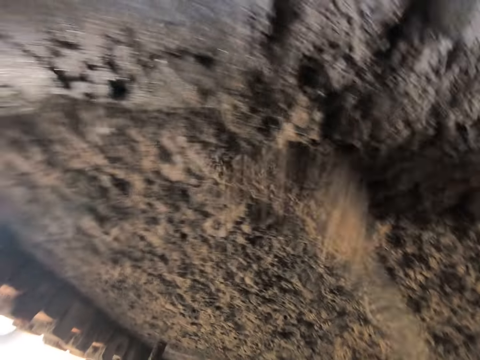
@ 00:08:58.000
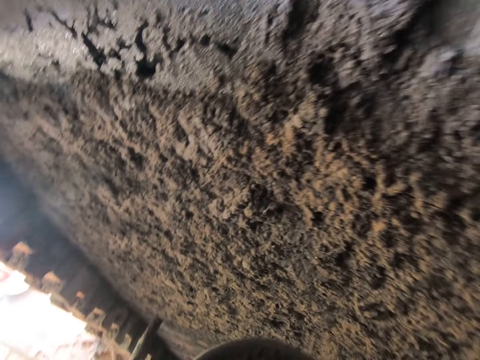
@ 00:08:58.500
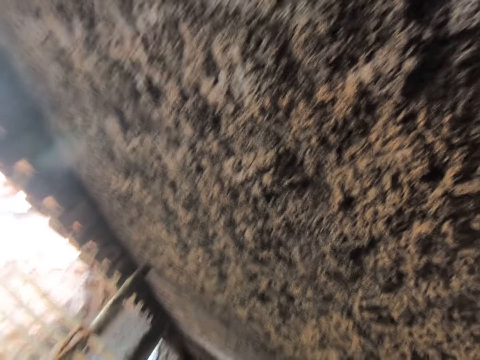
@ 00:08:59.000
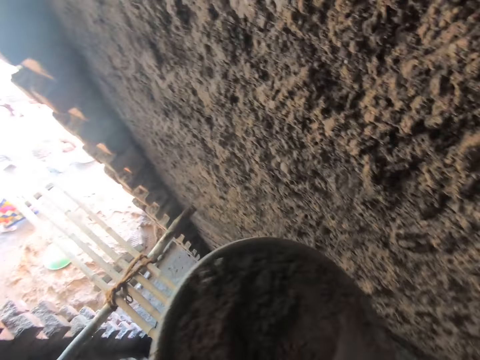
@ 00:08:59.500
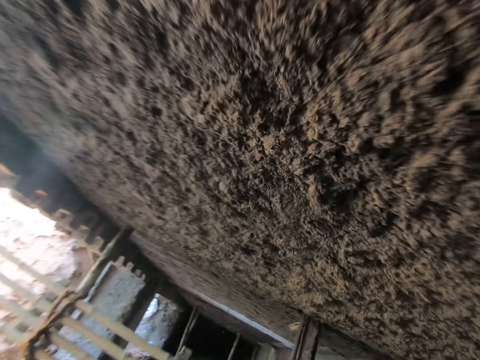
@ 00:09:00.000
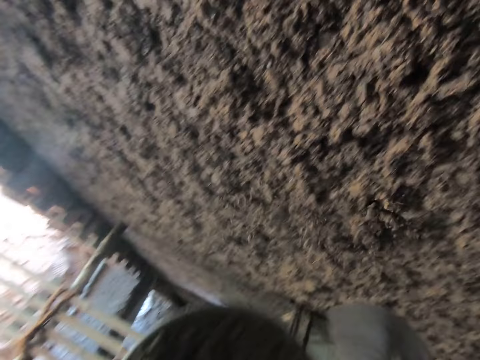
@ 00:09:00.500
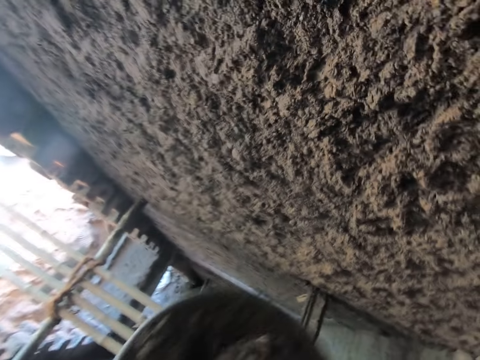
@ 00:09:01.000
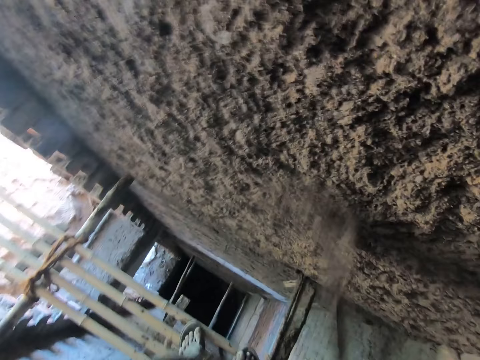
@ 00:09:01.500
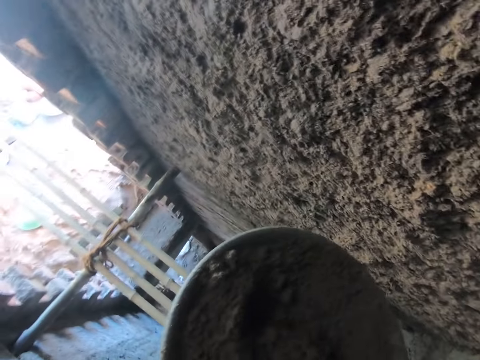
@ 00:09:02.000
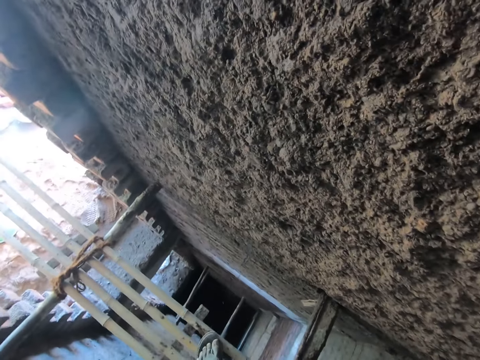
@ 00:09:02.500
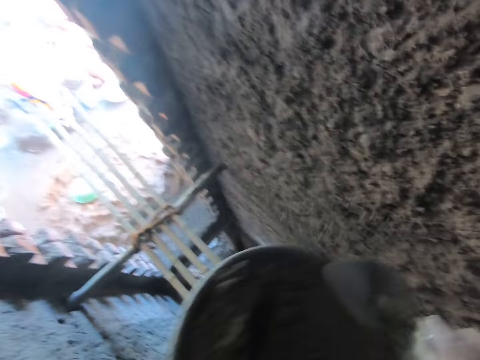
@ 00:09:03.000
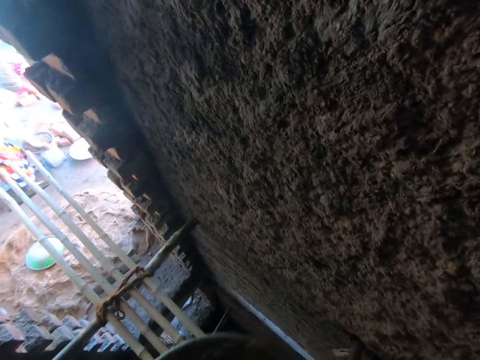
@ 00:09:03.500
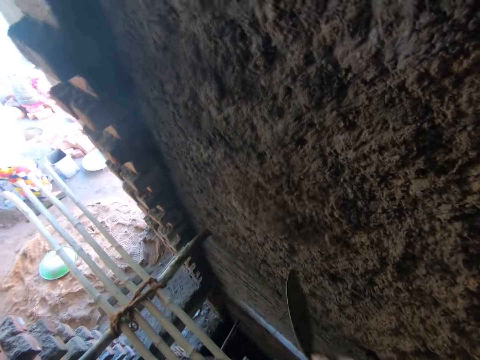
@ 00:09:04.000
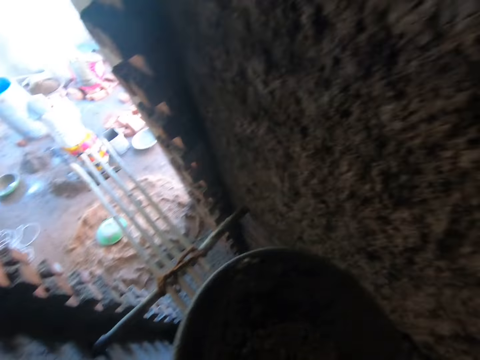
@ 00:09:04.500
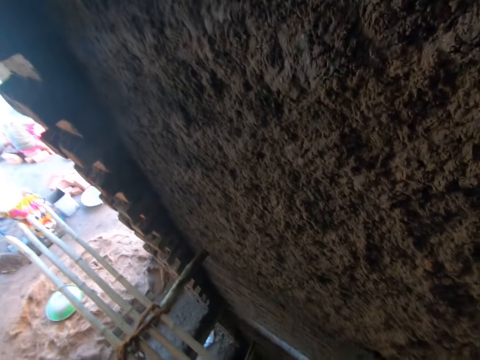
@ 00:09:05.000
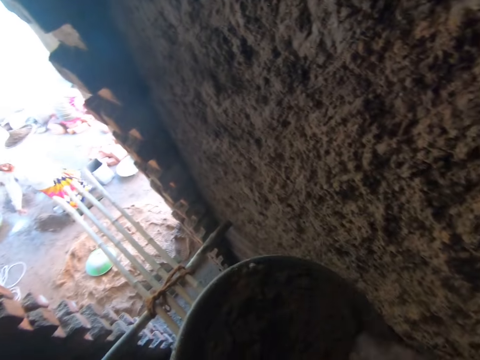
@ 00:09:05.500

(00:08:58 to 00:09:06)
The camera wearer plasters the wall. They stare at the wall. They plaster the wall. They scoop plaster from the tray. They plaster the wall. They scoop plaster from the tray. They plaster the wall. They scoop plaster from the tray. They plaster the wall. They scoop plaster from the tray. A woman carries the head pan with mortar from the floor with her hands. The camera wearer plasters the wall. They scoop plaster from the tray. They plaster the wall.

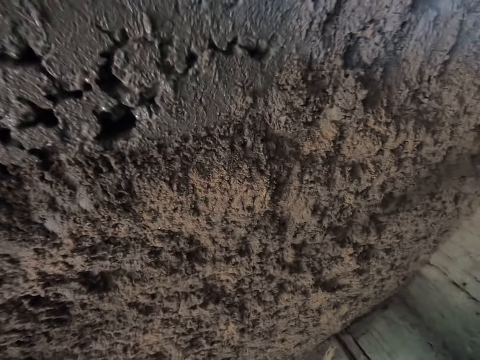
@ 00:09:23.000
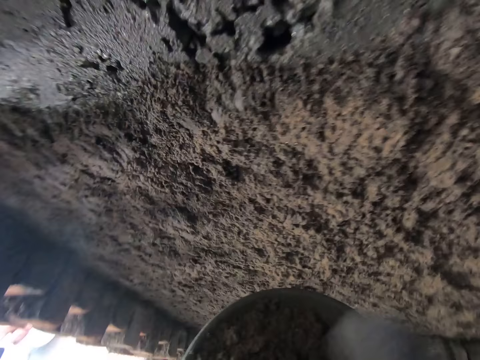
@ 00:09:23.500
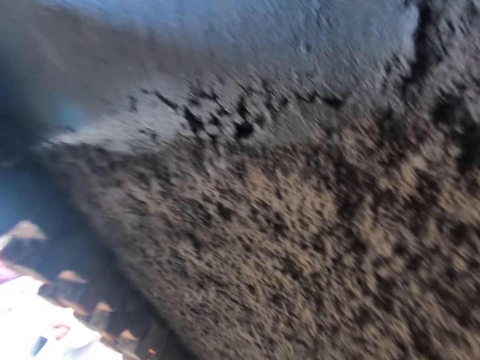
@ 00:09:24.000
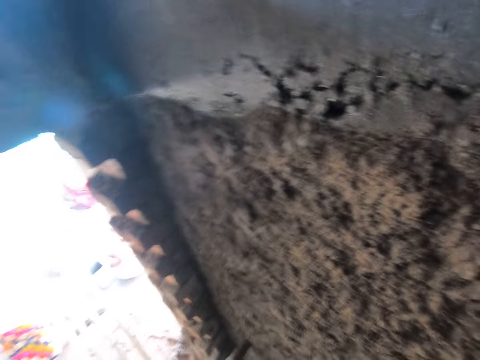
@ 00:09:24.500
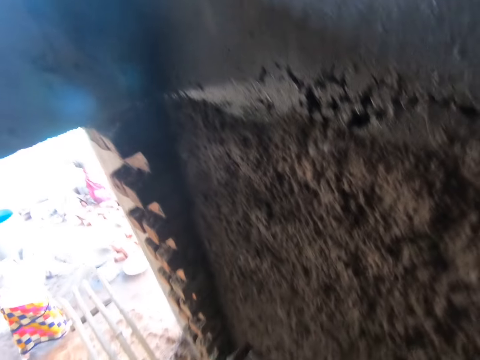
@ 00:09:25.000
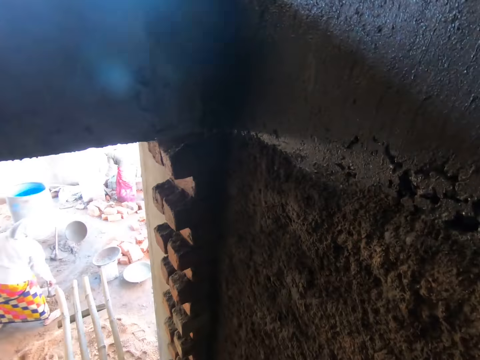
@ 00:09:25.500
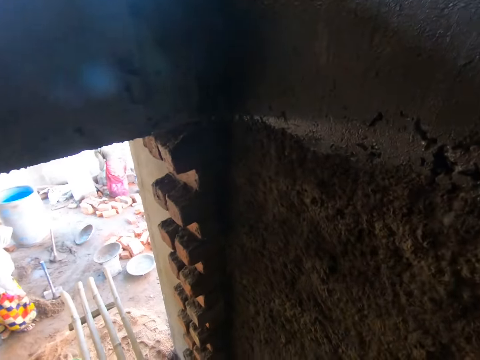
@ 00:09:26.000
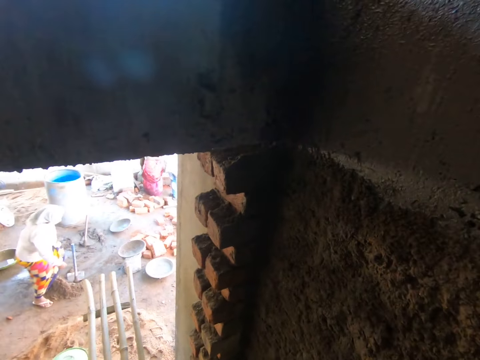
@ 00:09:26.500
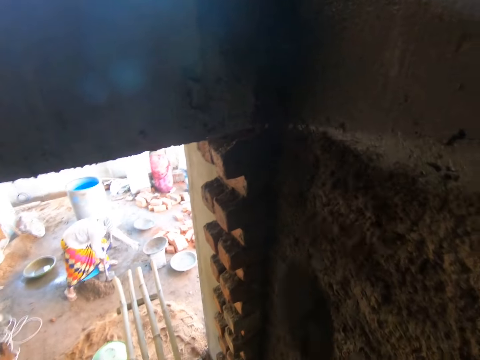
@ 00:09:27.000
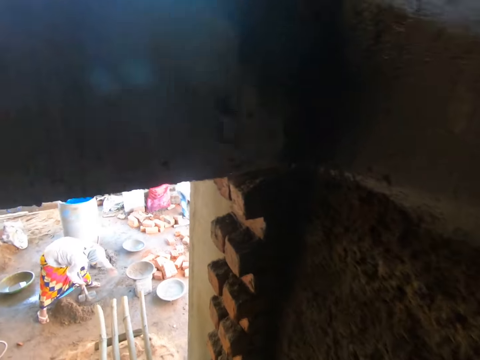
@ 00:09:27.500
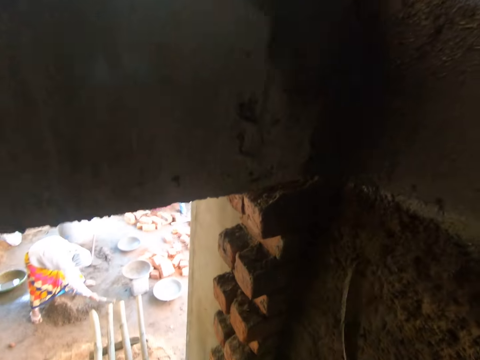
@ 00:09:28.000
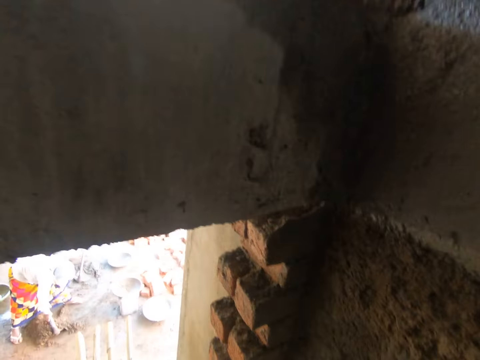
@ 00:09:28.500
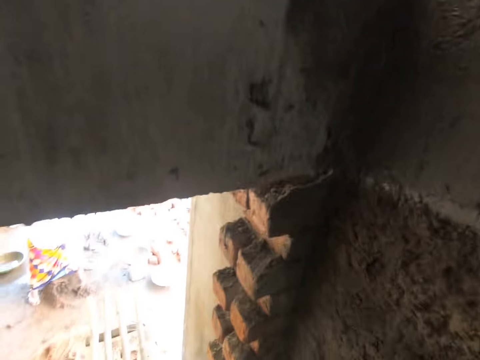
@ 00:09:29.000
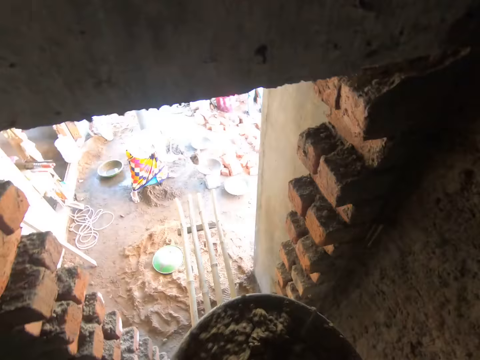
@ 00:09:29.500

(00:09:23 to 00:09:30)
The camera wearer scoops some wet sand from the bowl in his left hand with the trowel in his right hand. He throws the wet sand to the wall with the trowel in his right hand. He throws some wet sand to the wall with the trowel in his right hand. He throws some wet sand to the wall again. A woman picks a hoe from the ground with her right hand. The camera wearer throws some wet sand to the wall with the trowel in his right hand. The woman packs some wet sand from the ground with the hoe in her right hand. The camera wearer throws some wet sand to the wall with the trowel in his right hand. He scoops some wet sand from the bowl in his left hand with the trowel in his right hand. The woman pours the wet sand in the bowl on a bucket on the ground with the hoe in her right hand.

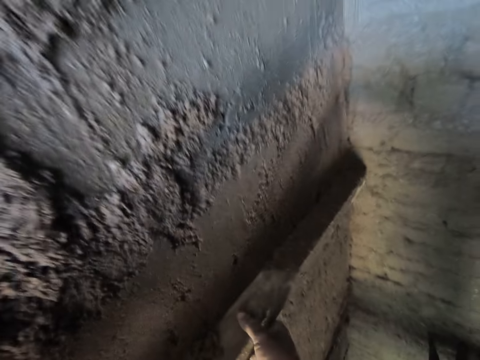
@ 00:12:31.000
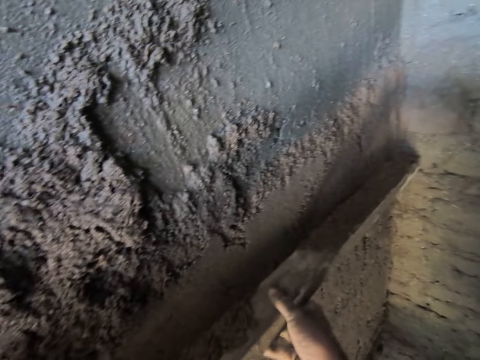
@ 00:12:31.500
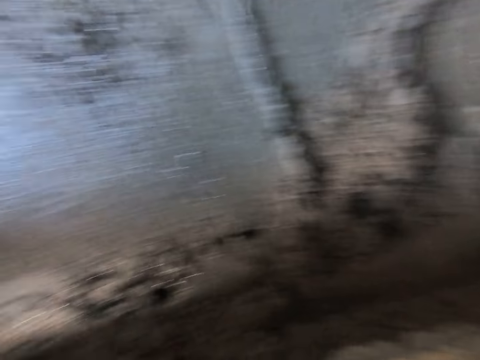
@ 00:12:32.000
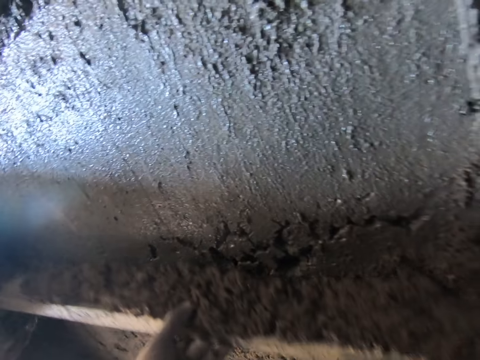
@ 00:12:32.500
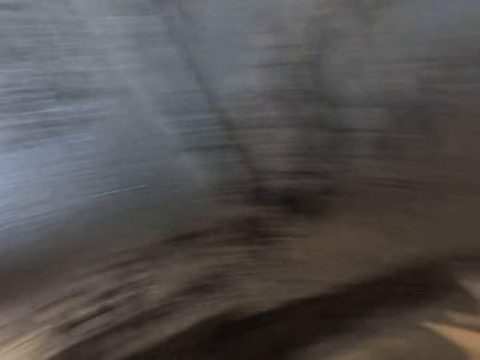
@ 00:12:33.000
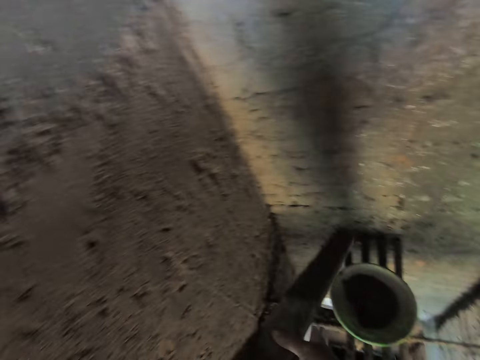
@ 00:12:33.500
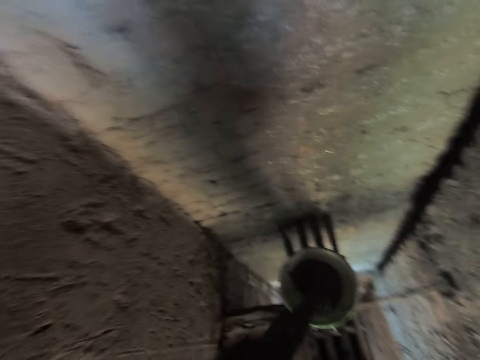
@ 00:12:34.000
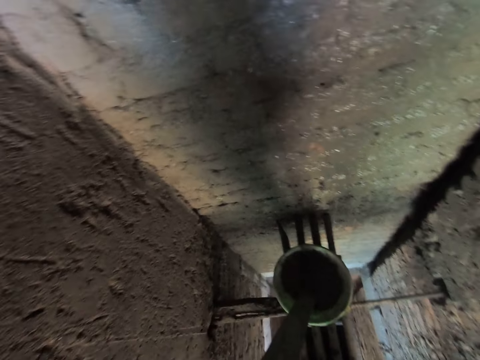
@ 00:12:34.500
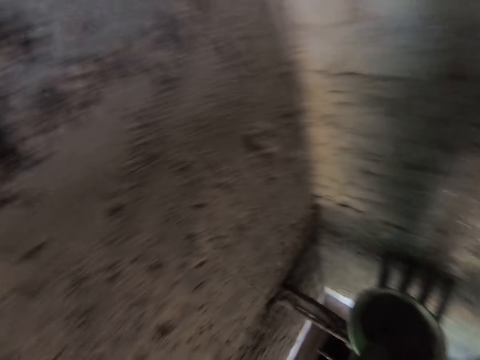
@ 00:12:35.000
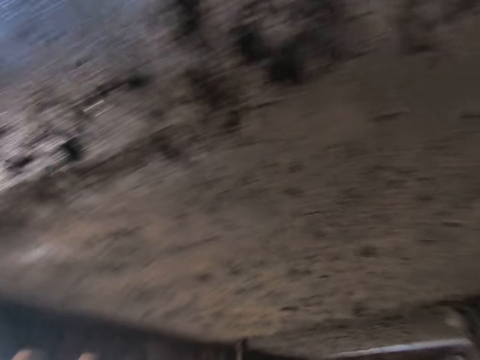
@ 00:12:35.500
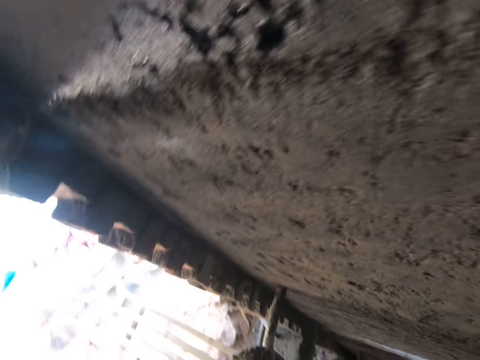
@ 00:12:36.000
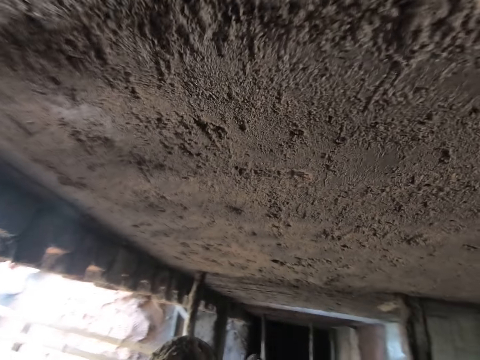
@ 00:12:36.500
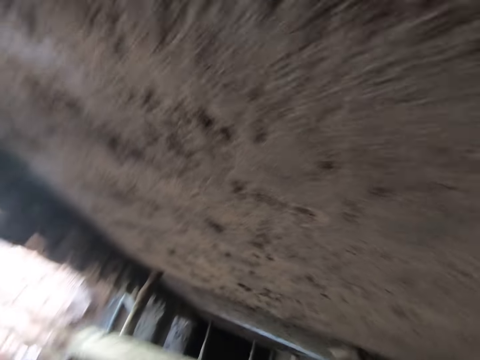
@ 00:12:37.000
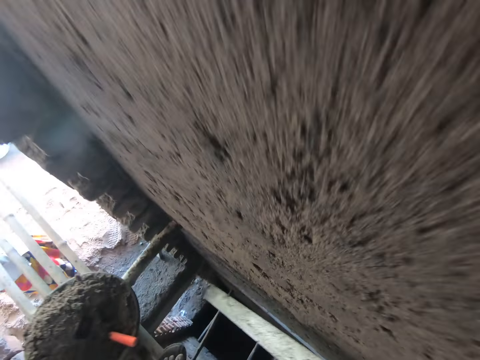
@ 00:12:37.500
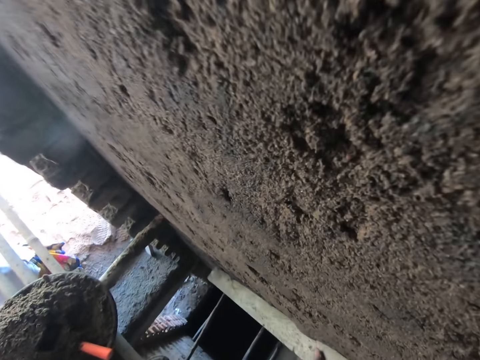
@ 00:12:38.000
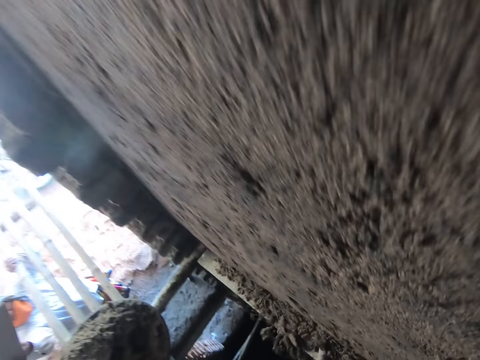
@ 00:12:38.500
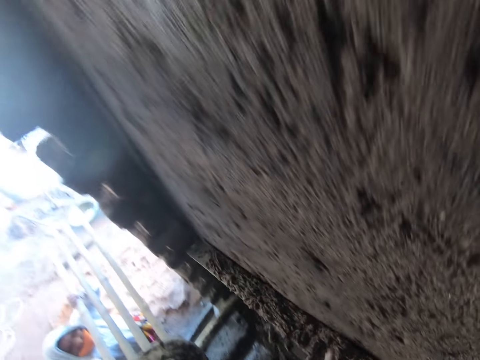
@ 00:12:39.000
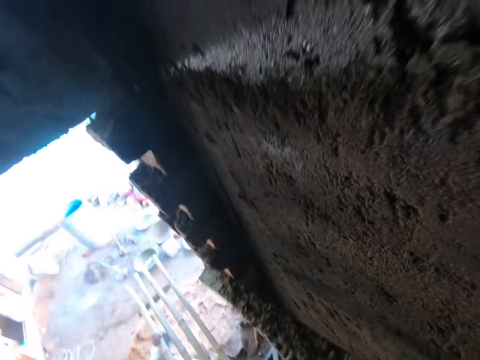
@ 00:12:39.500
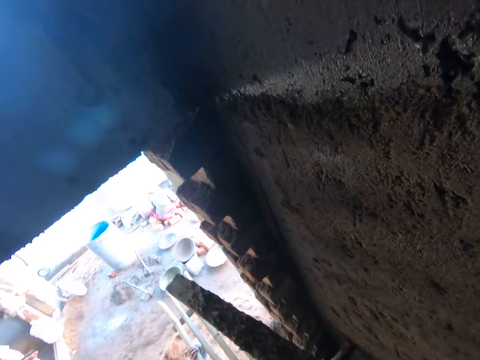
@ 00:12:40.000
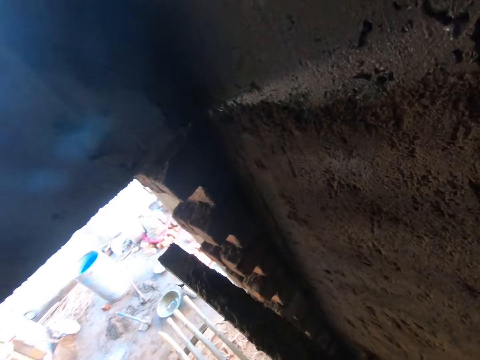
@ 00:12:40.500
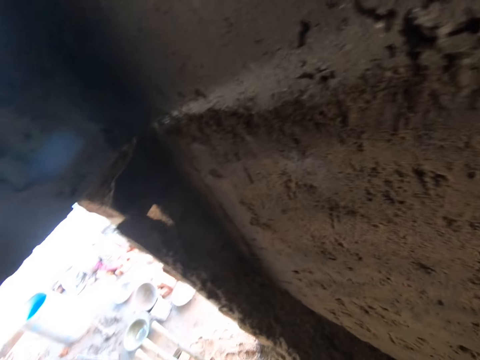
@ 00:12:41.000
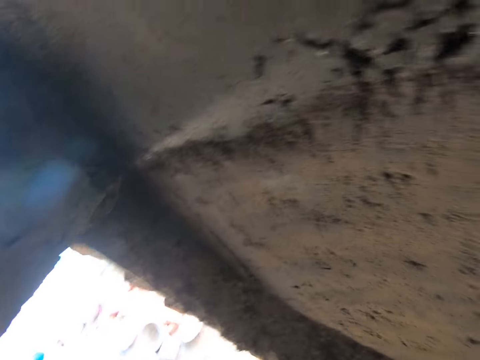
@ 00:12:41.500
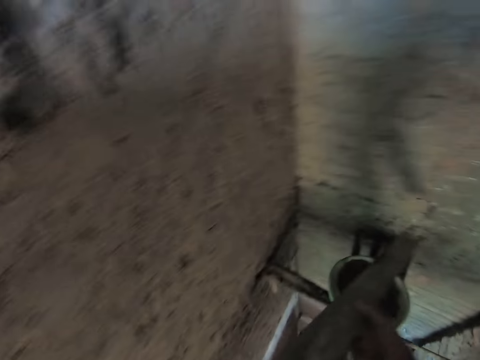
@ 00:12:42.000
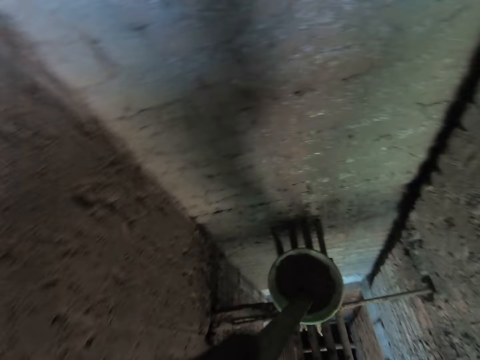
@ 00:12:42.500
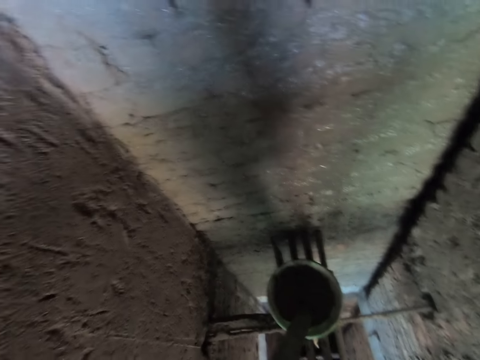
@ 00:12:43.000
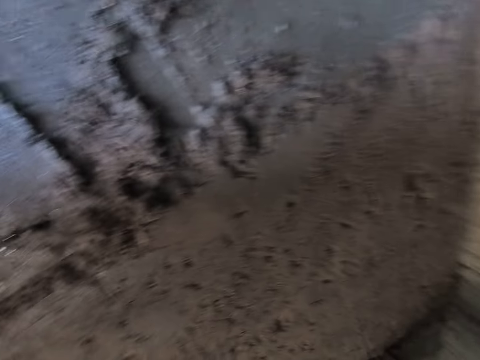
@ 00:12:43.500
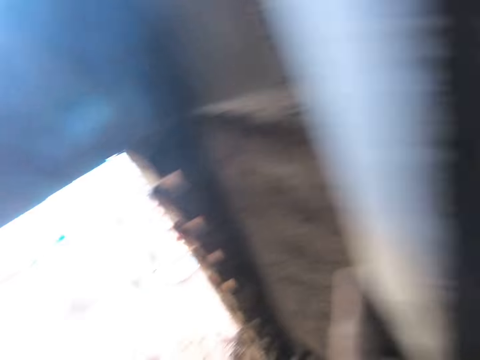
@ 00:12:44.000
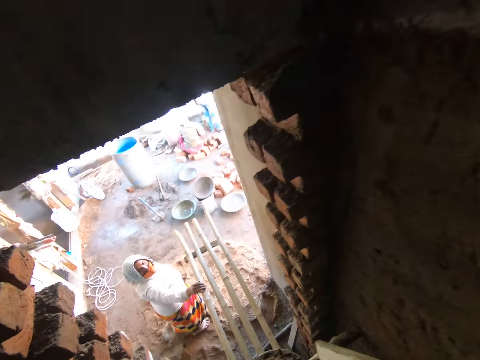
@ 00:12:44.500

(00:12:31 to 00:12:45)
The camera wearer removes the piece of wood from the wall with both hands. They pour the wet sand into the bowl on the wooden platform with the piece of wood in both hands. They place the piece of wood on the wall with both hands and smoothen the wet sand on the wall with the piece of wood in both hands. They remove the piece of wood from the wall with both hands. They pour the wet sand into the bowl on the wooden platform with the piece of wood in both hands. They converse with a woman.
